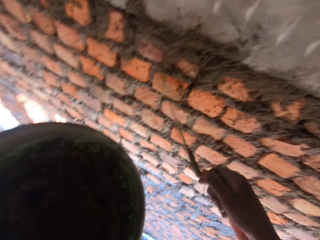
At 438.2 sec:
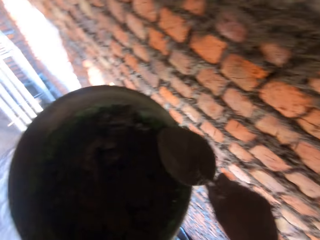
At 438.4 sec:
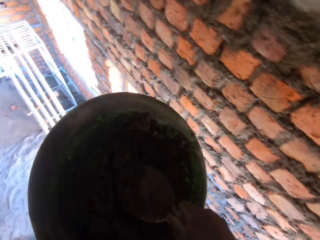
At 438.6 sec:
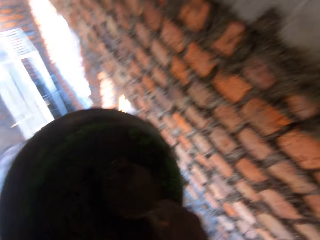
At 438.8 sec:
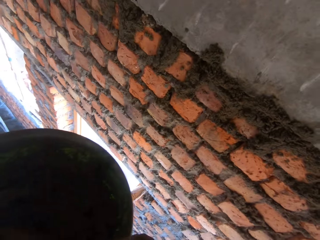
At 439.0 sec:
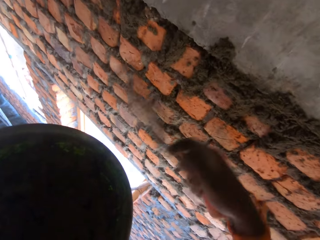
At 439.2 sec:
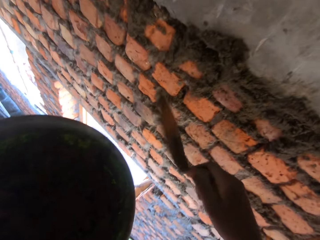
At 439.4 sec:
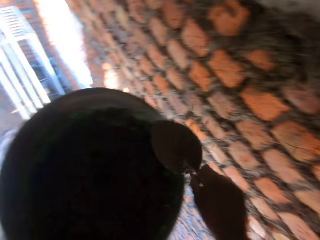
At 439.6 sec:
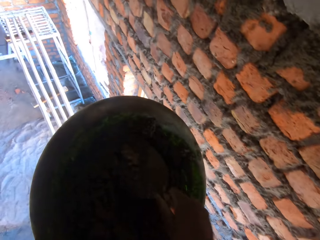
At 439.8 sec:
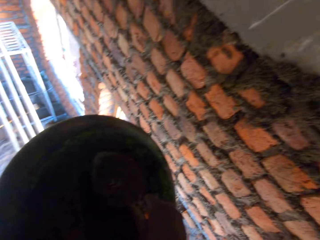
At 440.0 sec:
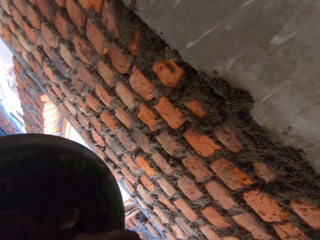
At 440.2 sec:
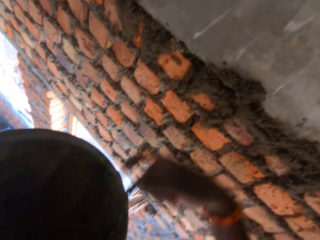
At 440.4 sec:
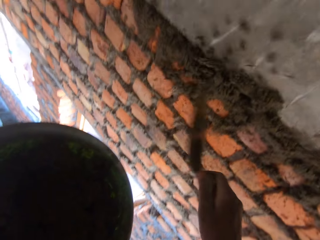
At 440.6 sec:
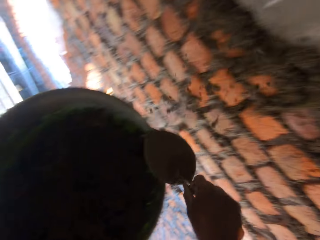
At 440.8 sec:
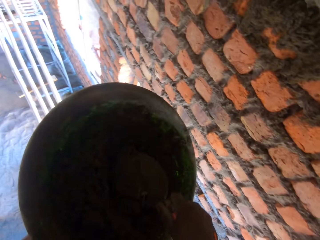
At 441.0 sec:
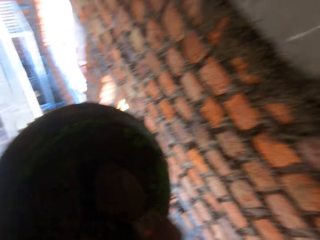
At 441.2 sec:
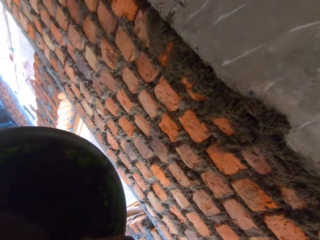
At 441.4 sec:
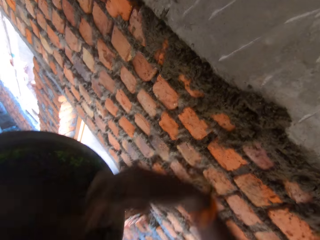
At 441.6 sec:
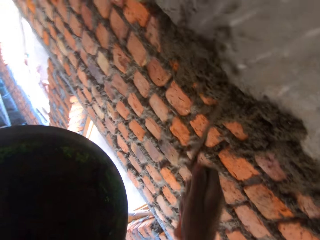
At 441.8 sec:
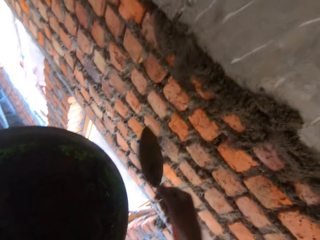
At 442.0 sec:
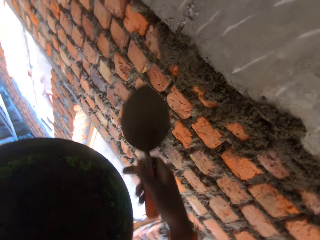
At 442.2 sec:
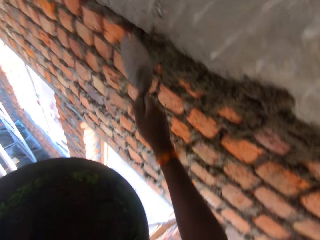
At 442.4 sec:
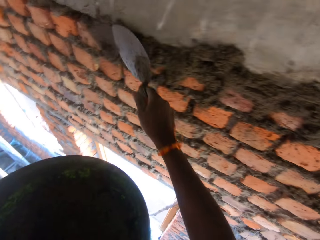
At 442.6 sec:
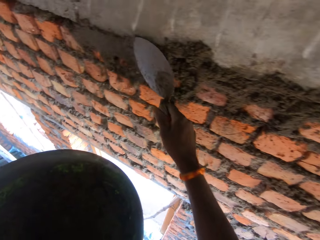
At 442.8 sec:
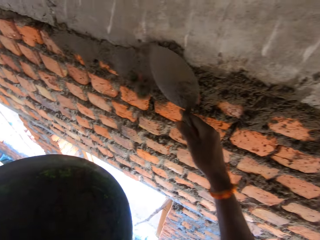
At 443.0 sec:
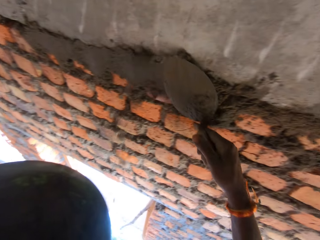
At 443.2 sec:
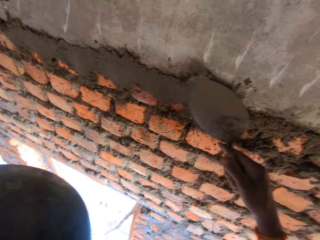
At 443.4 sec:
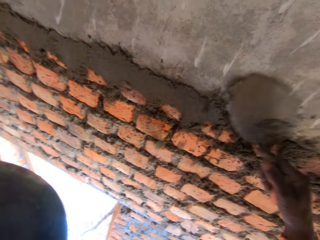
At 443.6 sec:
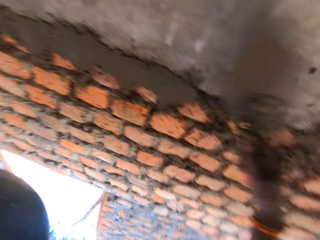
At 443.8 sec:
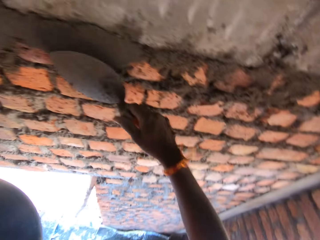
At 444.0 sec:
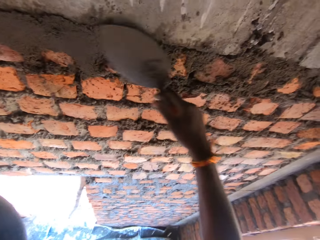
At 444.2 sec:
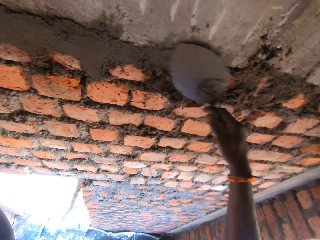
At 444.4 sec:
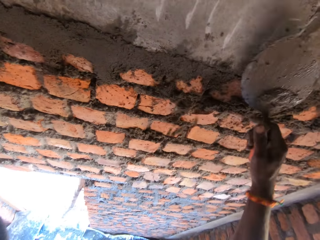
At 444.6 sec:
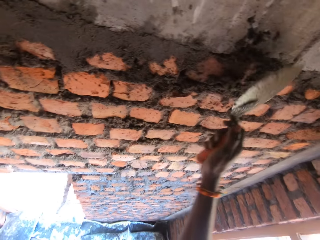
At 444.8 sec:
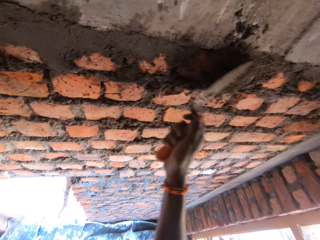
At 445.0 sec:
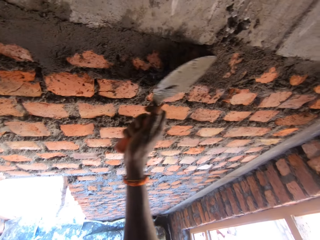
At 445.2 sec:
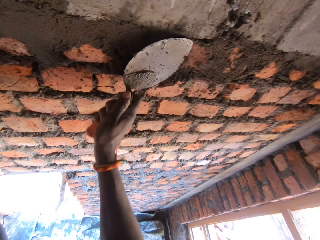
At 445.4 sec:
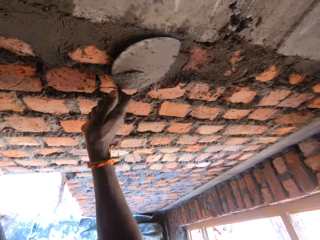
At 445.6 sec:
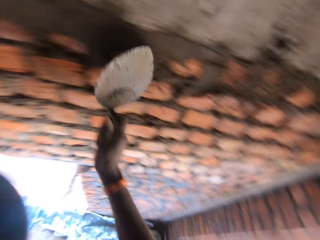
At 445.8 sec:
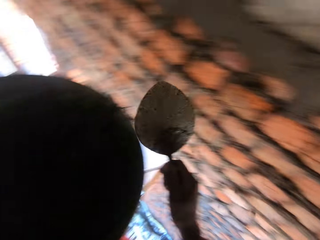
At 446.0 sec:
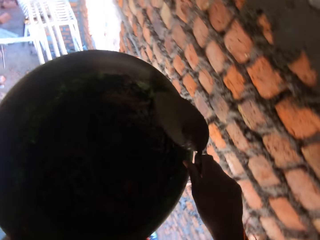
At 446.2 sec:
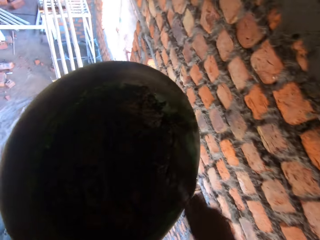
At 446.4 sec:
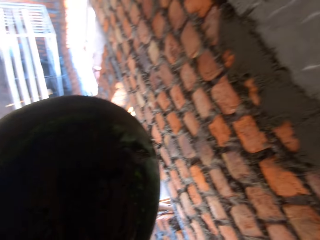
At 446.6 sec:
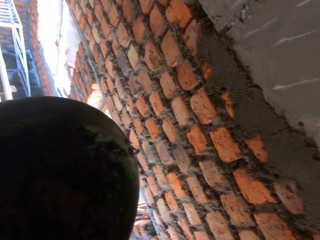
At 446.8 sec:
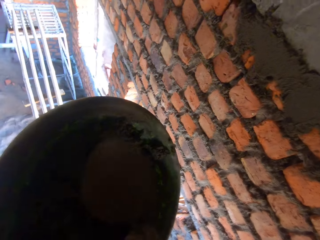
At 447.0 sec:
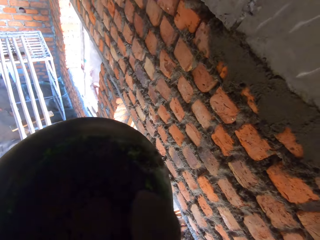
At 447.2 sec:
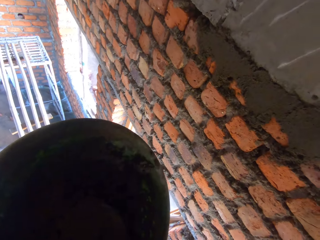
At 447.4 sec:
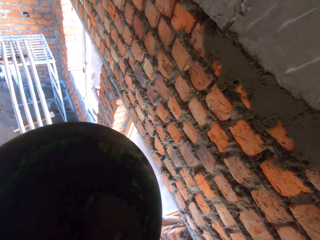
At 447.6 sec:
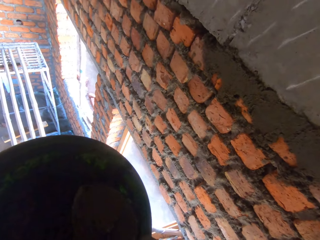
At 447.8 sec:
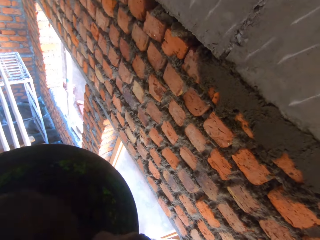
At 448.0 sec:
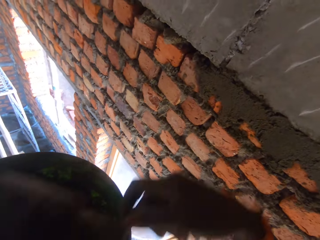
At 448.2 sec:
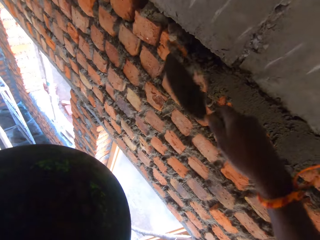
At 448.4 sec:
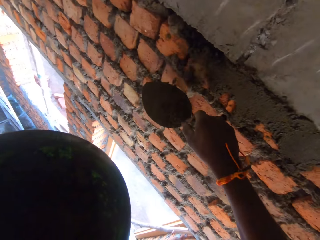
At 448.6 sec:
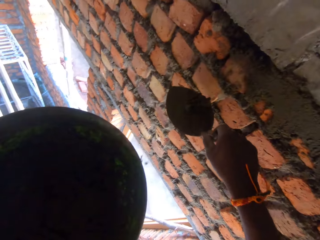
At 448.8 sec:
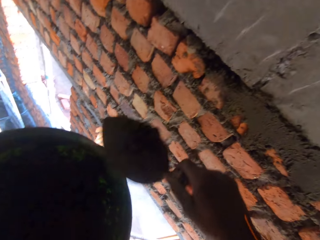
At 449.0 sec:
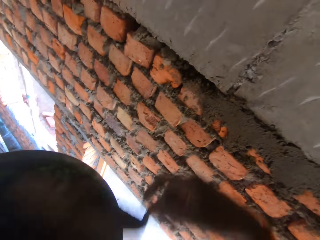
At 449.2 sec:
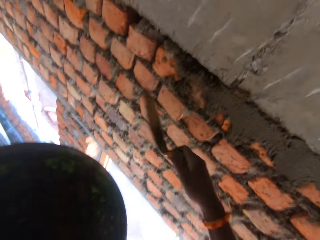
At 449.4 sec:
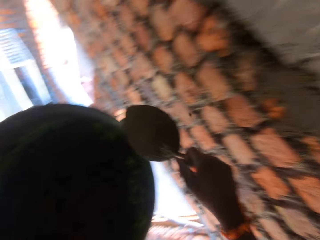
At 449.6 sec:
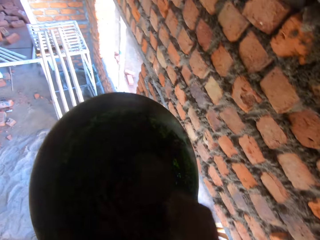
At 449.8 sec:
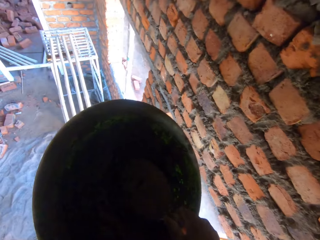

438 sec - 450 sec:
The camera wearer plasters the brick wall with the mortar paste or concrete in the hand trowel in his right hand. He packs the mortar paste from the pan with the hand trowel in his right hand. He plasters the brick wall with the mortar paste in the hand trowel in his right hand. He packs the mortar paste from the pan with the hand trowel in his right hand. He plasters the brick wall with the mortar paste in the hand trowel in his right hand. He packs the mortar paste from the pan with the hand trowel in his right hand. He plasters the brick wall with the mortar paste in the hand trowel in his right hand. He spreads the concrete with the trowel. He adjusts the mortar paste on the brick wall with the hand trowel in his right hand. He packs the mortar paste from the pan with the hand trowel in his right hand. He plasters the brick wall with the mortar paste in the hand trowel in his right hand.

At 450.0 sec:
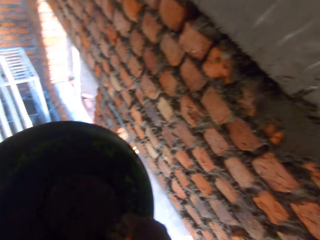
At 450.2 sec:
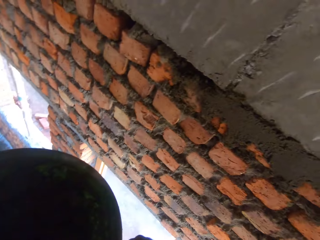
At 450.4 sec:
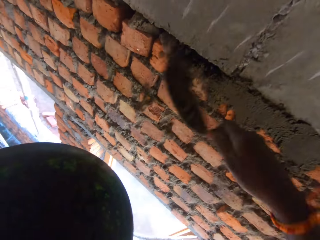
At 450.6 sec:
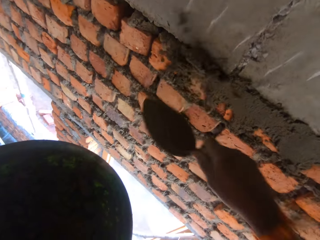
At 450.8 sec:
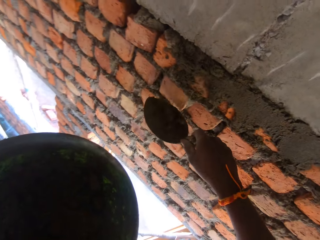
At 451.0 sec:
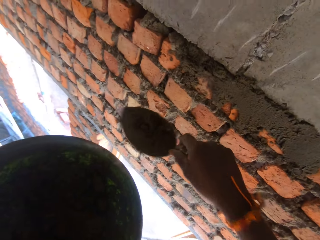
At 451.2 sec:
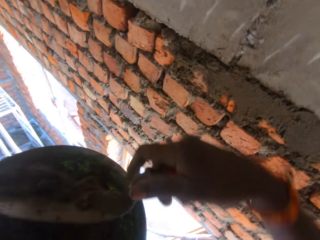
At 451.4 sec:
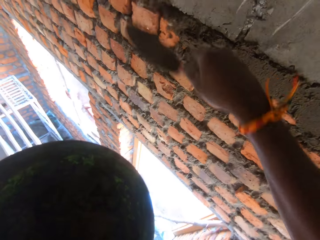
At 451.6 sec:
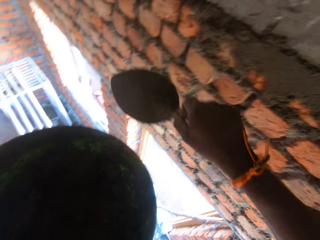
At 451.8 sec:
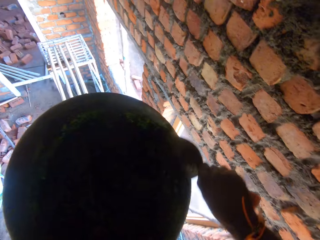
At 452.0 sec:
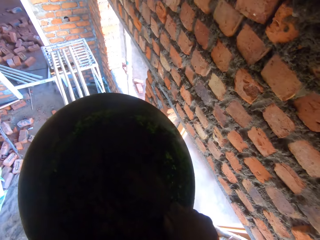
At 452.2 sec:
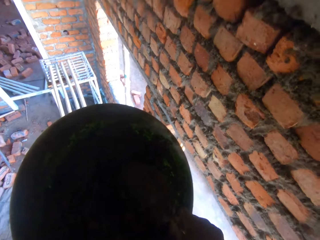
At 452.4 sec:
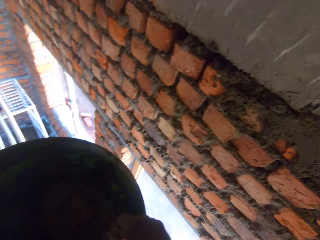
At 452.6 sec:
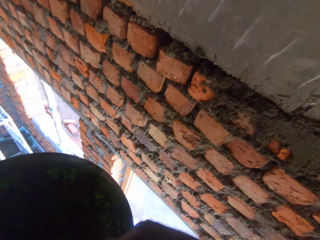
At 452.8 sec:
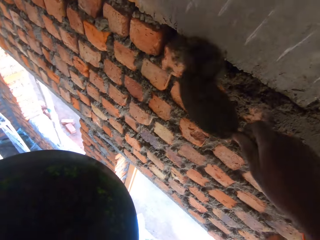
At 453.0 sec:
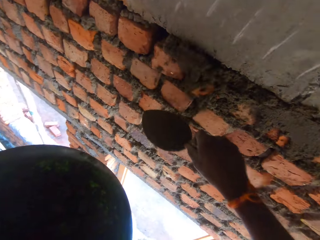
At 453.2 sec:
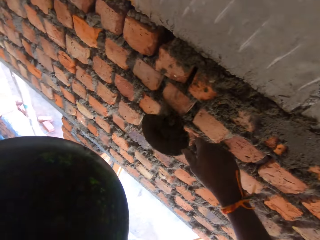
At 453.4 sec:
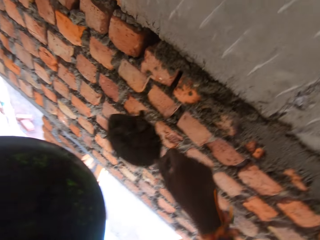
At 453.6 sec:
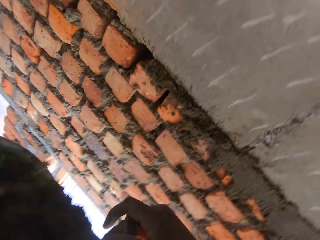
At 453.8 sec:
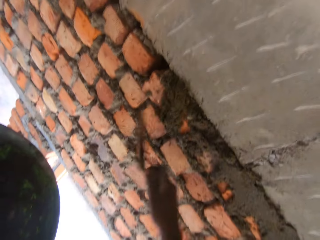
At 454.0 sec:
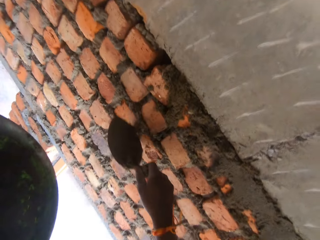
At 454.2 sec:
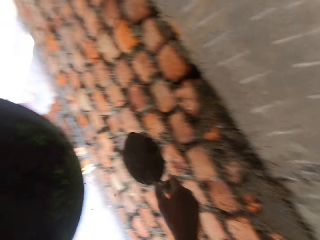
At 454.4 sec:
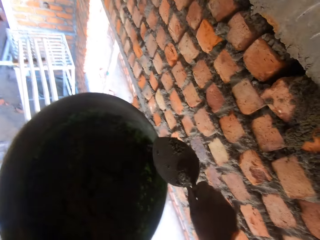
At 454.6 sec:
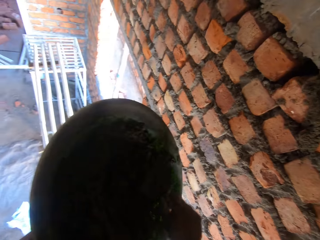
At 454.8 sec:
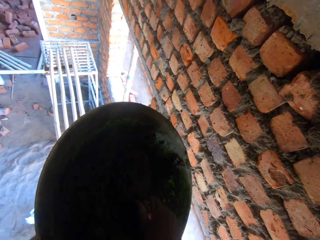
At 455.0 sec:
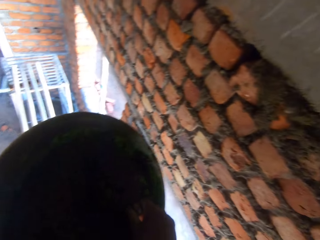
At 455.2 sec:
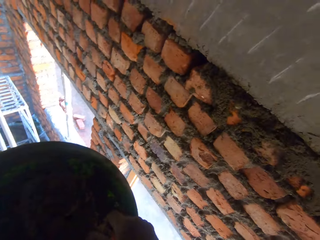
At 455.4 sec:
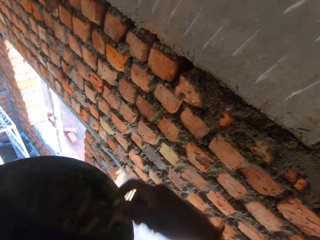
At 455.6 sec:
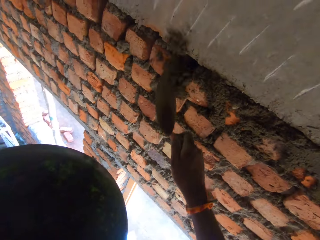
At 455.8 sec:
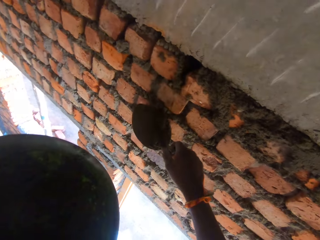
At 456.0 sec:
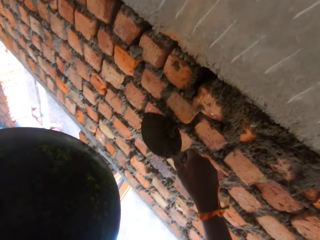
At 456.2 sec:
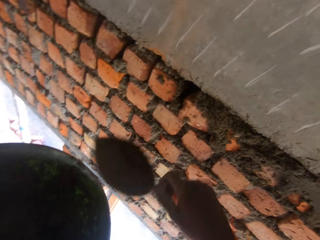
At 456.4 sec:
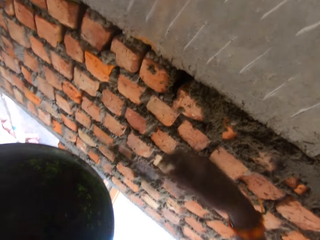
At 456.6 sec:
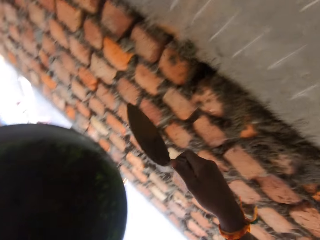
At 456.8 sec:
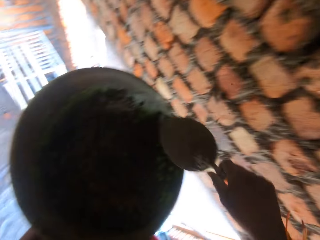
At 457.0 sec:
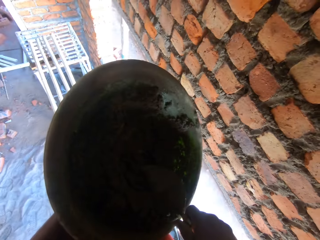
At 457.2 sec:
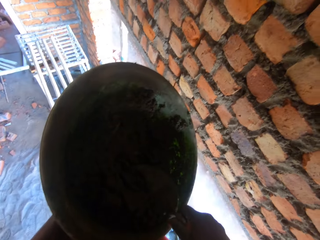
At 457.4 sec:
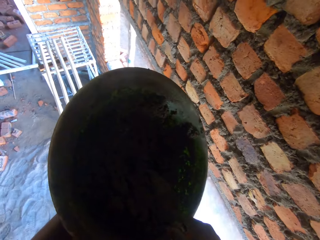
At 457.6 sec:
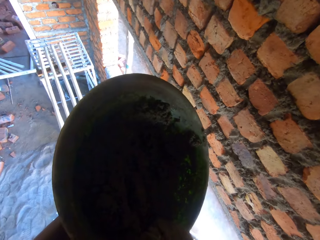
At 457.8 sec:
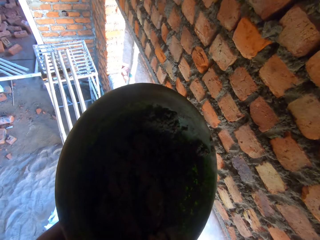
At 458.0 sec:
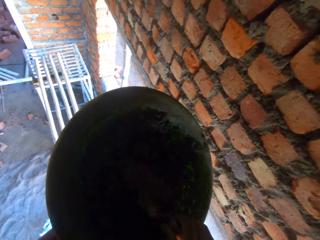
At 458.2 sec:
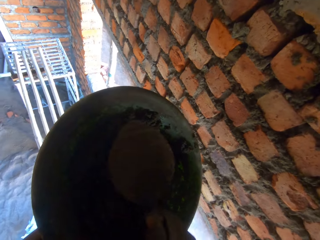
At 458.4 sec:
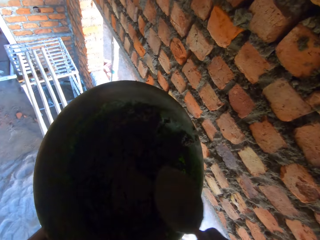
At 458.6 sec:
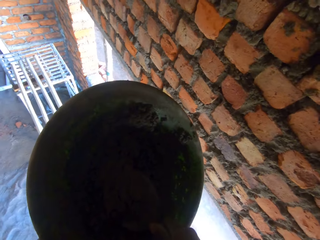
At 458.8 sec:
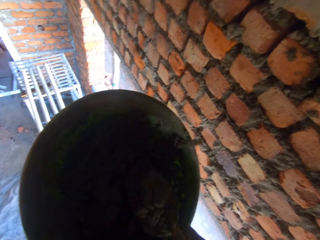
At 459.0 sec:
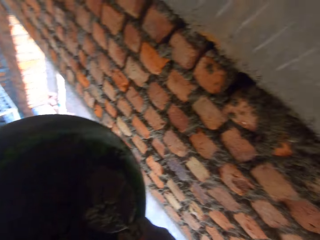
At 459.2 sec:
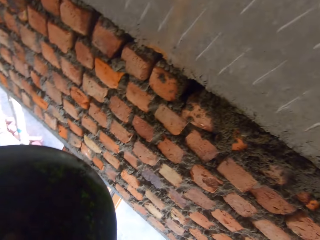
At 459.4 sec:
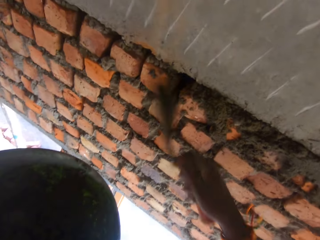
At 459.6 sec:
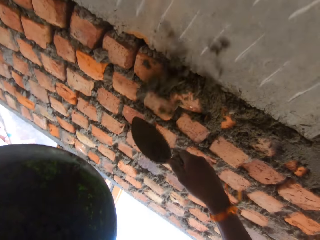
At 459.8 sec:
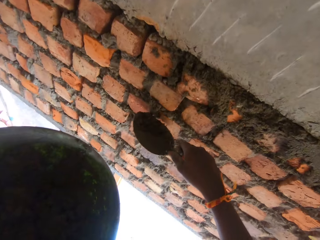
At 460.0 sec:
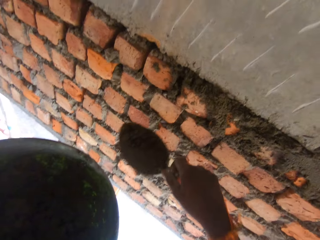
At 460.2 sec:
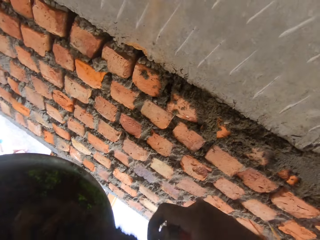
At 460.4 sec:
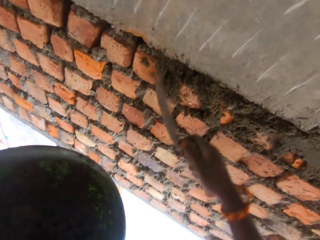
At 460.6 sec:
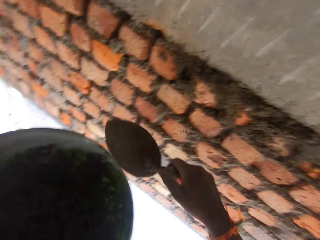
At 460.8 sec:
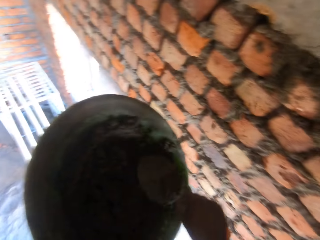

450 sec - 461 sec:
The camera wearer packs mortar paste from the pan with the hand trowel in his right hand. He plasters the brick wall with the mortar paste in the hand trowel in his right hand. He packs the mortar paste from the pan with the hand trowel in his right hand. He plasters the brick wall with the mortar paste in the hand trowel in his right hand. He packs the mortar paste from the pan with the hand trowel in his right hand. He plasters the brick wall with the mortar paste in the hand trowel in his right hand. He packs the mortar paste from the pan with the hand trowel in his right hand. He plasters the brick wall with the mortar paste in the hand trowel in his right hand.
